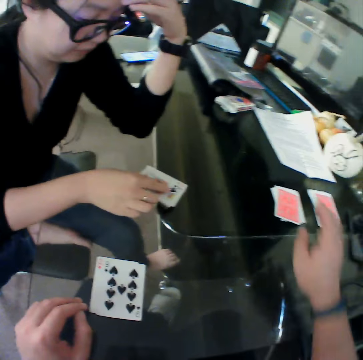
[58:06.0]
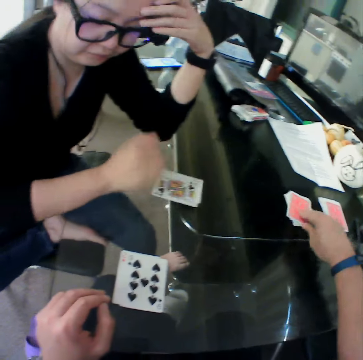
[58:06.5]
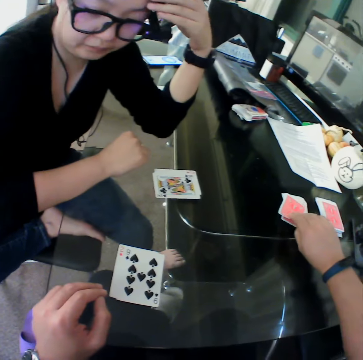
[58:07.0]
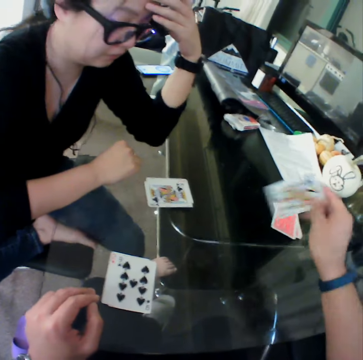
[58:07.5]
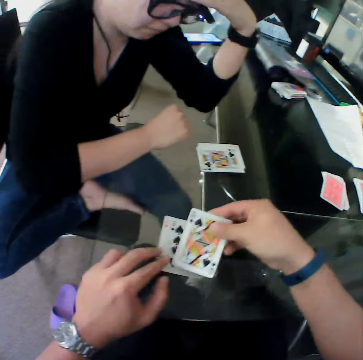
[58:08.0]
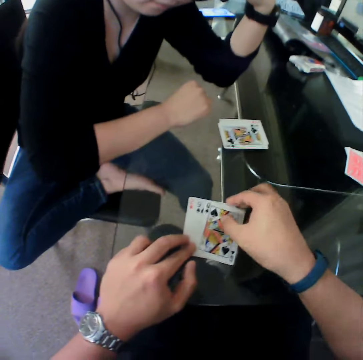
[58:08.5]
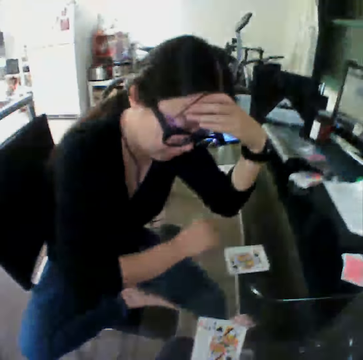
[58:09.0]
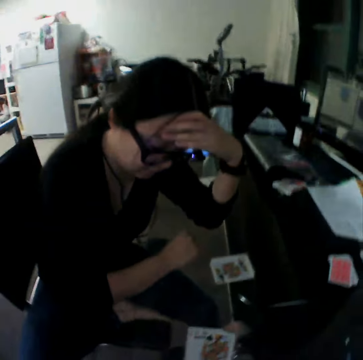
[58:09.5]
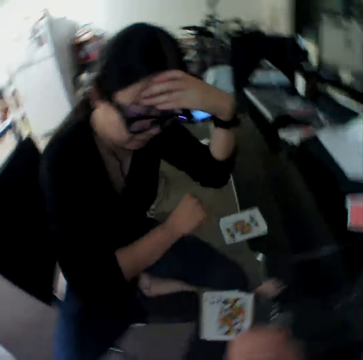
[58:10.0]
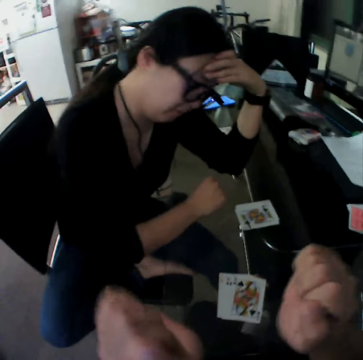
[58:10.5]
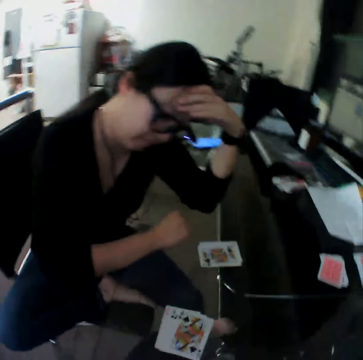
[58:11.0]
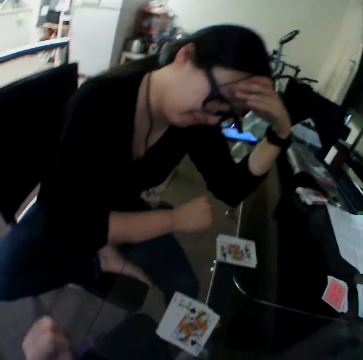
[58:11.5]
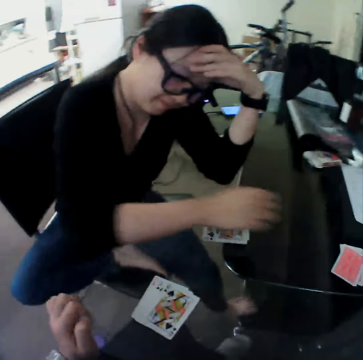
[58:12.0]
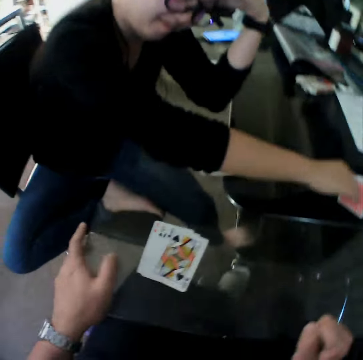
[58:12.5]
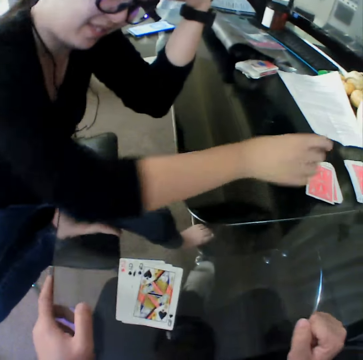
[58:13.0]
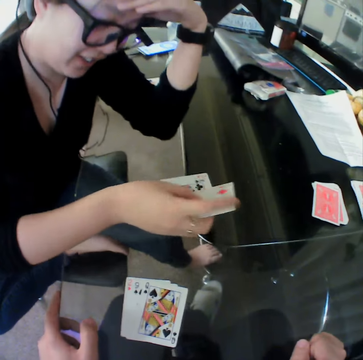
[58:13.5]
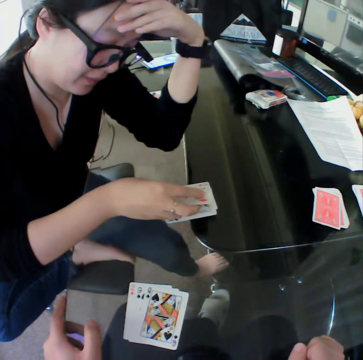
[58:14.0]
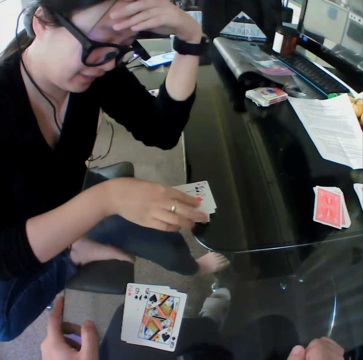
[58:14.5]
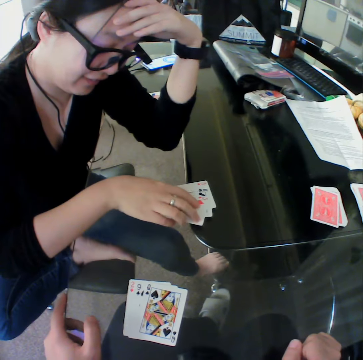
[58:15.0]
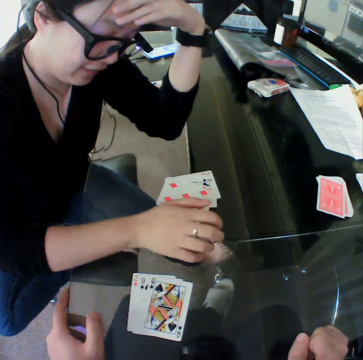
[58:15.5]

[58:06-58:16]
The woman drops the card on the table. The camera wearer picks a card from the table. They drop the card on the table. The woman picks a card from the table. The woman drops the card on the table.

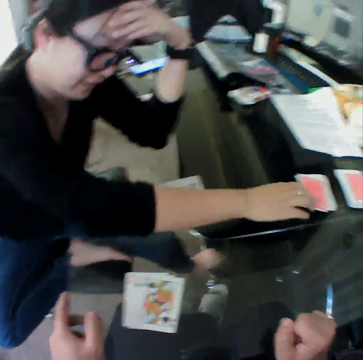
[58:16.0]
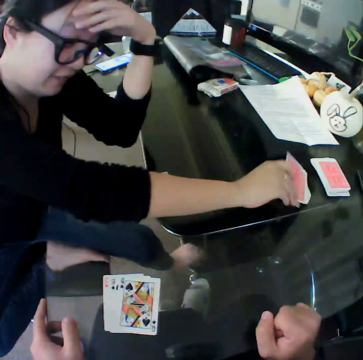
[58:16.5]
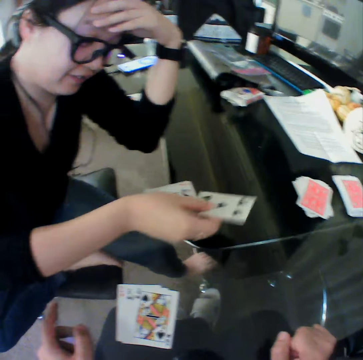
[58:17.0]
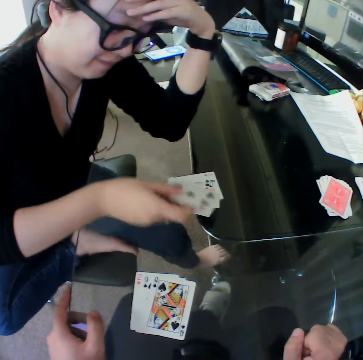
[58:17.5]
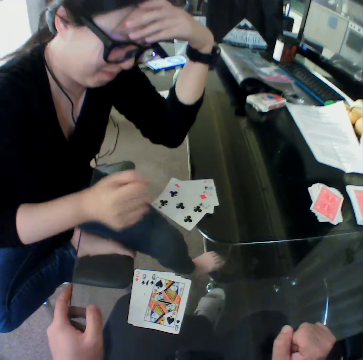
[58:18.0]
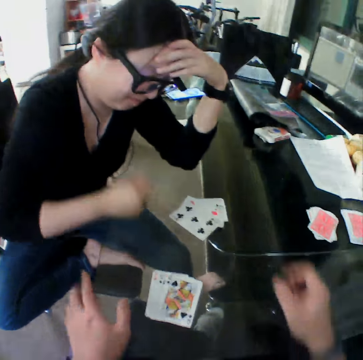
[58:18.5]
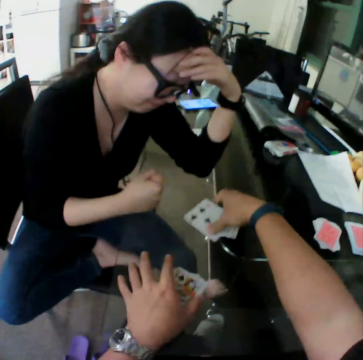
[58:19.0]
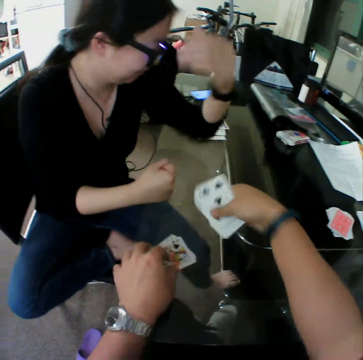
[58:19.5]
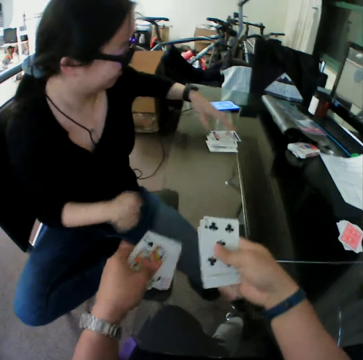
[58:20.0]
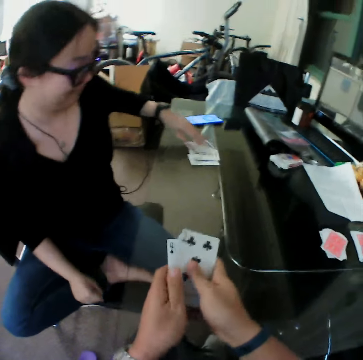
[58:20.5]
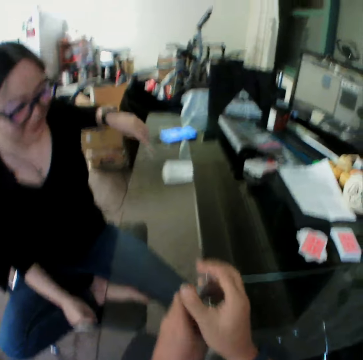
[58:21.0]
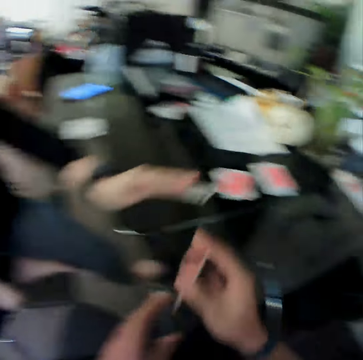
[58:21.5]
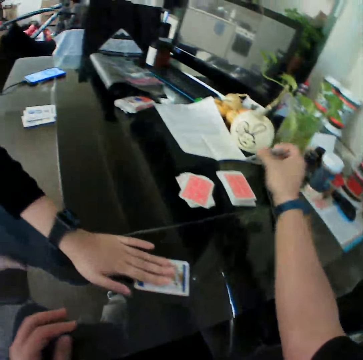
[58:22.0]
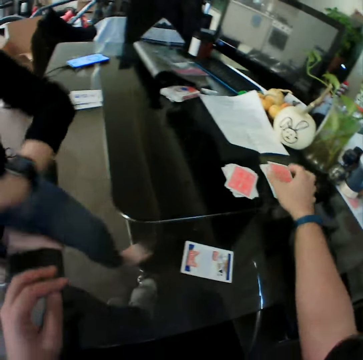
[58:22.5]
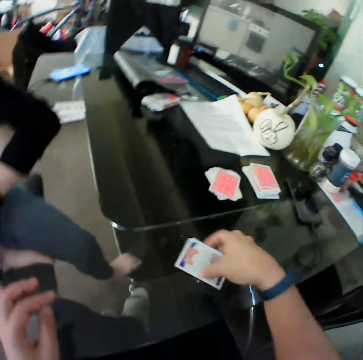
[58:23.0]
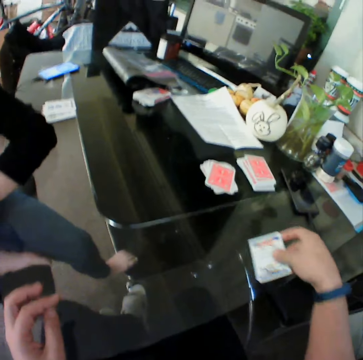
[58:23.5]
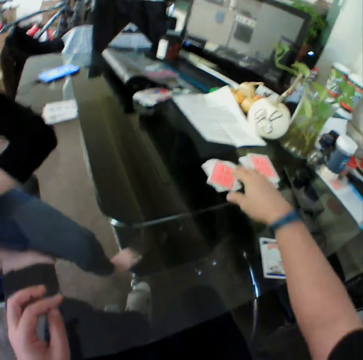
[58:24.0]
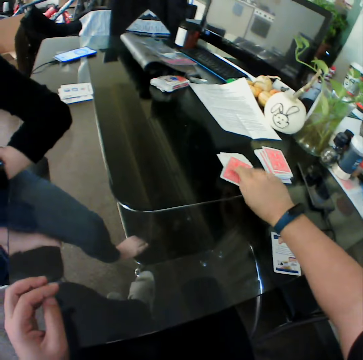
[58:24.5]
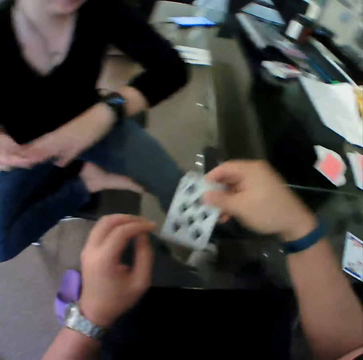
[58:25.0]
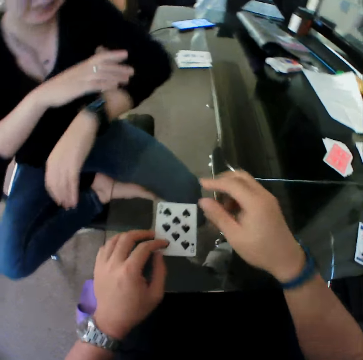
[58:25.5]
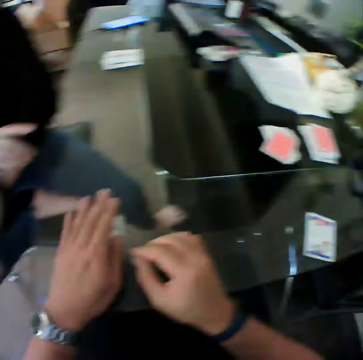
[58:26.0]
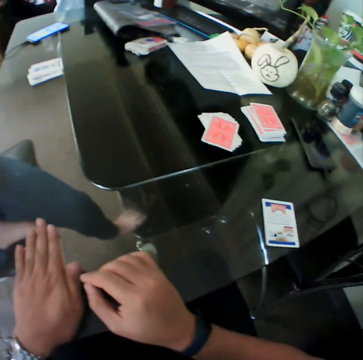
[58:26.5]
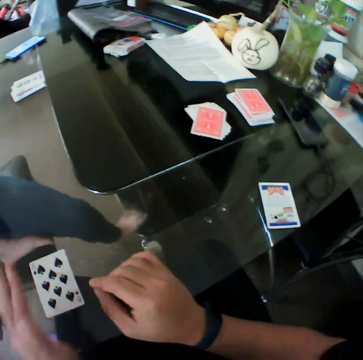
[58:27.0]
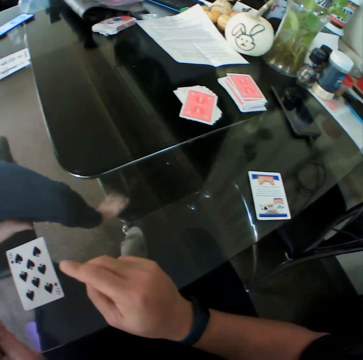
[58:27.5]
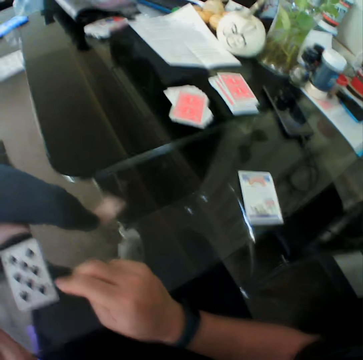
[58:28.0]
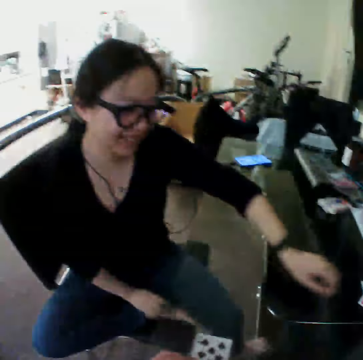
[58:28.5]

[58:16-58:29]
The woman picks a card from the table. The woman drops the card on the table. The camera wearer picks the cards from the table with his right hand. He picks the cards from the table with his left hand. He holds the cards with both hands. The woman picks a card from the table. The woman drops the card on the table. The camera wearer drops the cards on the table. He moves the card on the table. He picks a card from the table. He drops the card on the table. He covers the card with his left hand.

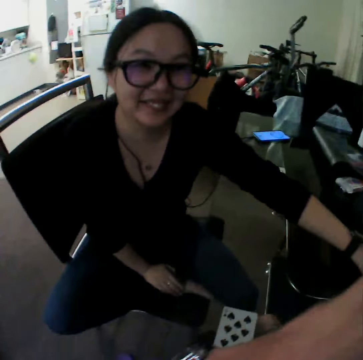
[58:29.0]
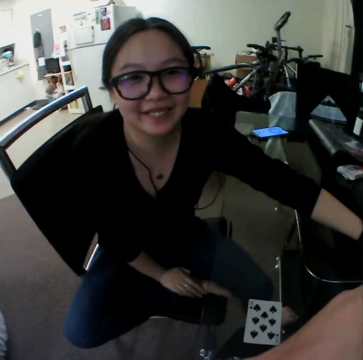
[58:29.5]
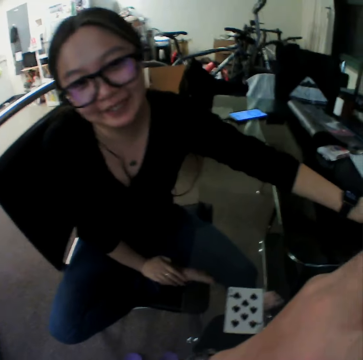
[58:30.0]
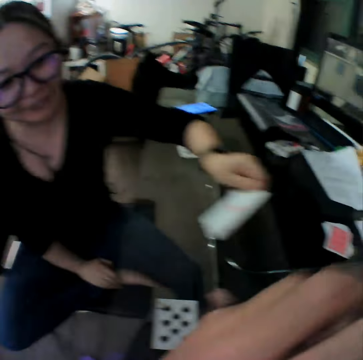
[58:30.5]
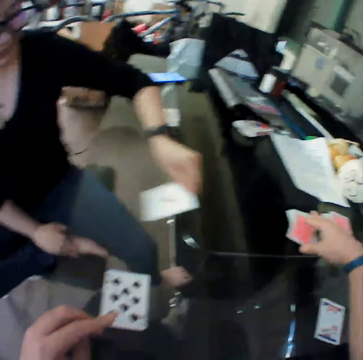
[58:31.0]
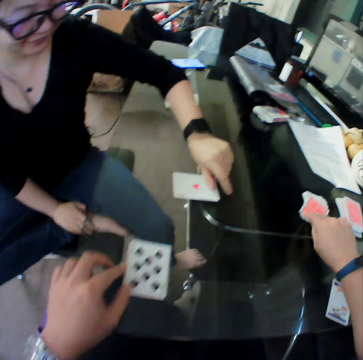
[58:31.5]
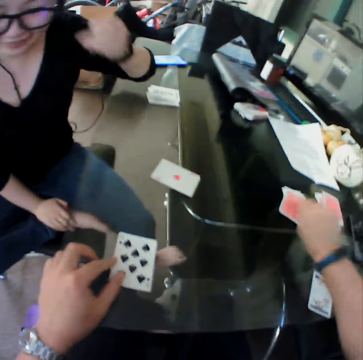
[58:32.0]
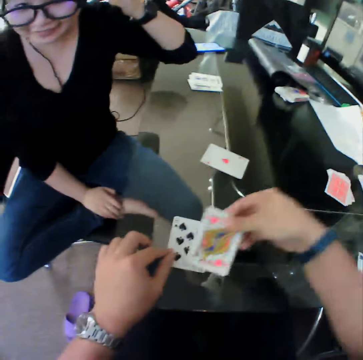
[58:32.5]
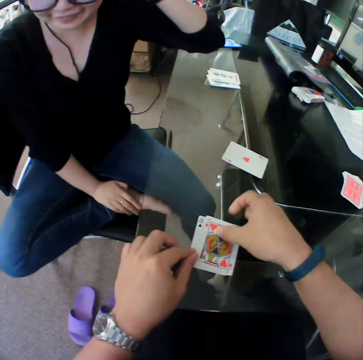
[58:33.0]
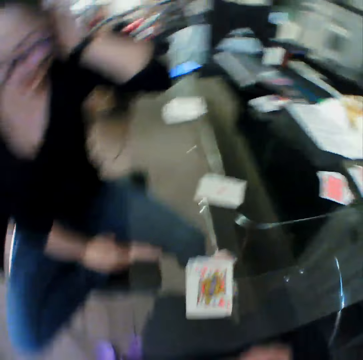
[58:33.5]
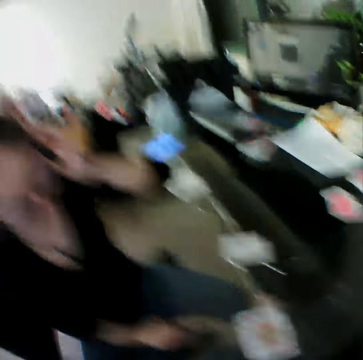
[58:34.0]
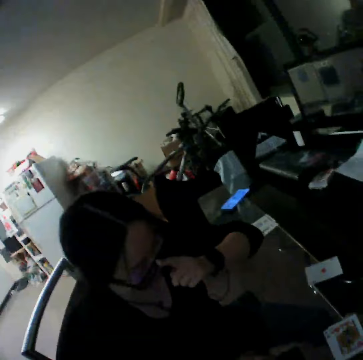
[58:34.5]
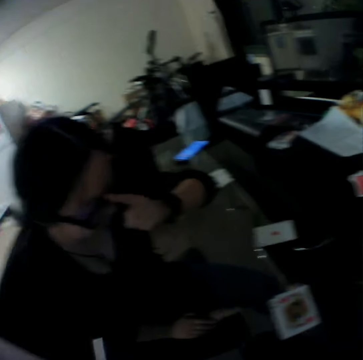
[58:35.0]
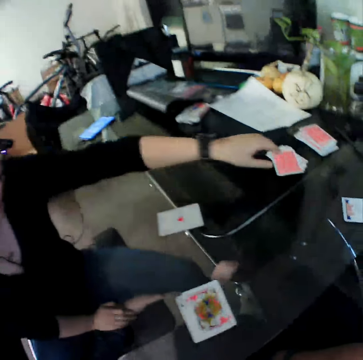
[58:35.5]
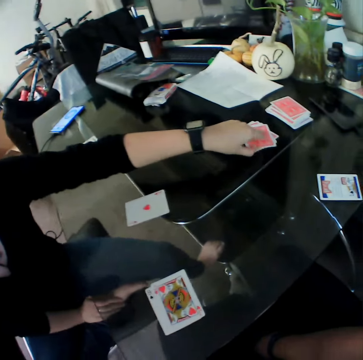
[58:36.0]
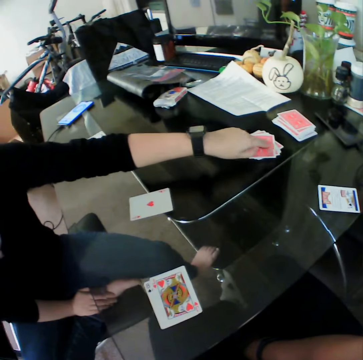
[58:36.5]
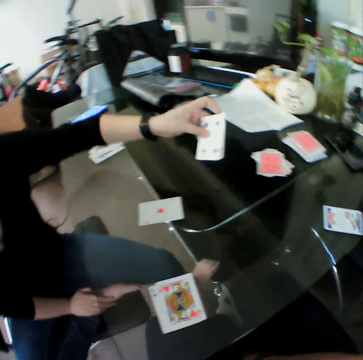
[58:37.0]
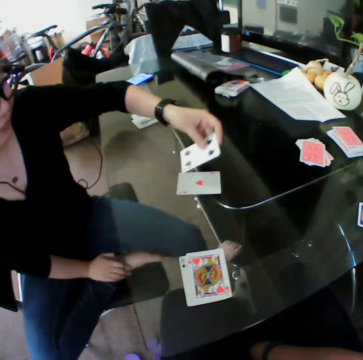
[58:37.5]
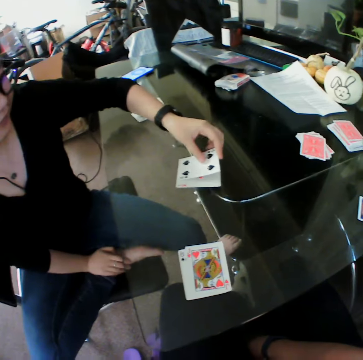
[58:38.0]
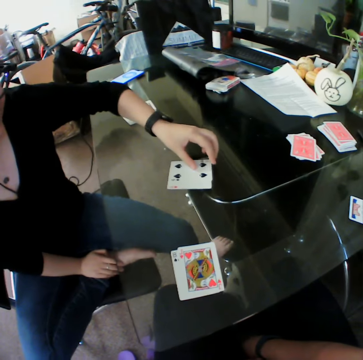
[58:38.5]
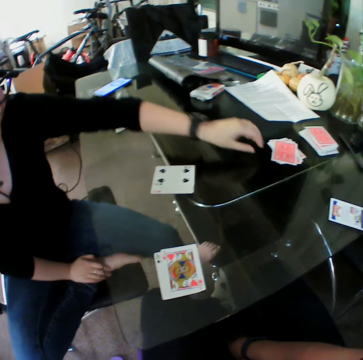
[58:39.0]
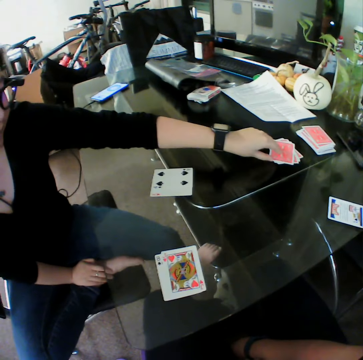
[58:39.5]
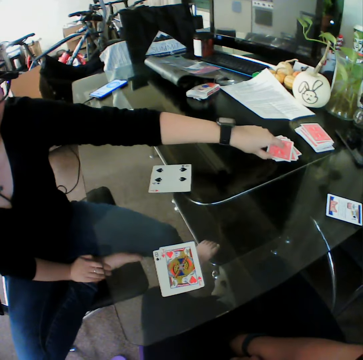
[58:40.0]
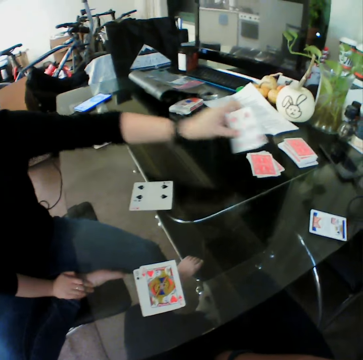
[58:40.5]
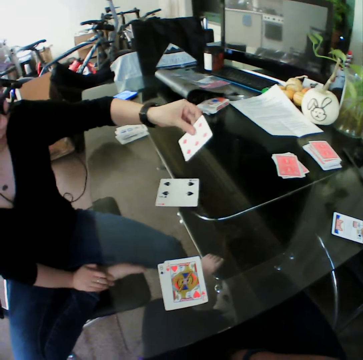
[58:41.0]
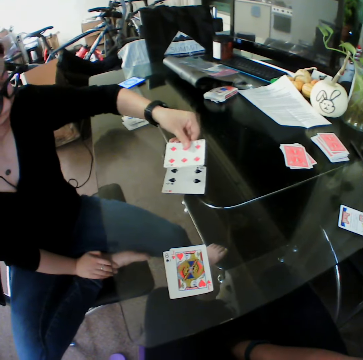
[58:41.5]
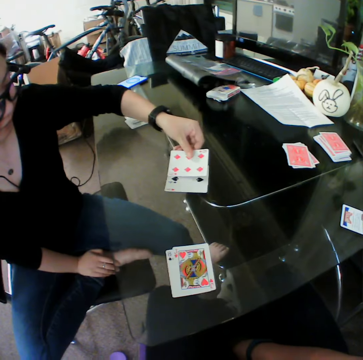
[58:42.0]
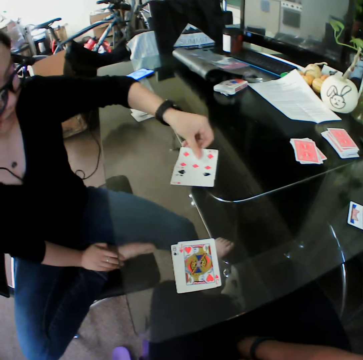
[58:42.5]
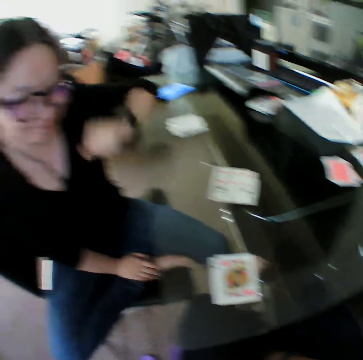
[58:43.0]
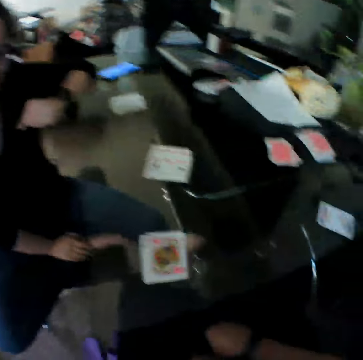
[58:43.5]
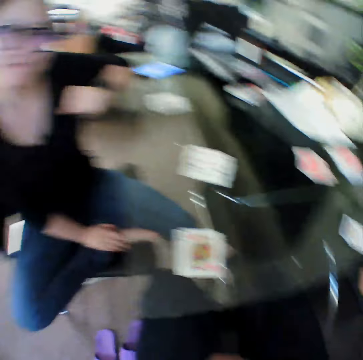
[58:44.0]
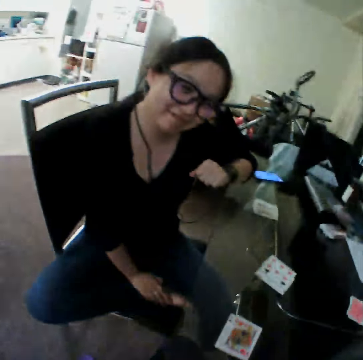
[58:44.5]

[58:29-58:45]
The woman picks a card from the table. The woman drops the card on the table. The camera wearer picks a card from the table. They drop the card on the table. The woman picks a card from the table. The woman drops the card on the table. The woman picks a card from the table. The woman drops the card on the table.
